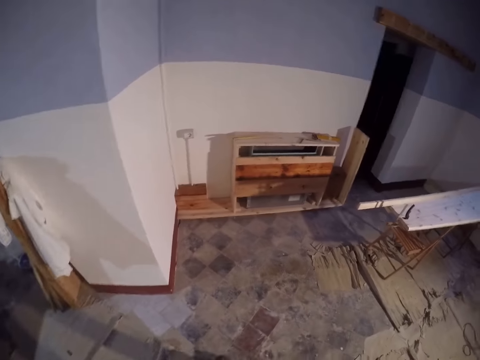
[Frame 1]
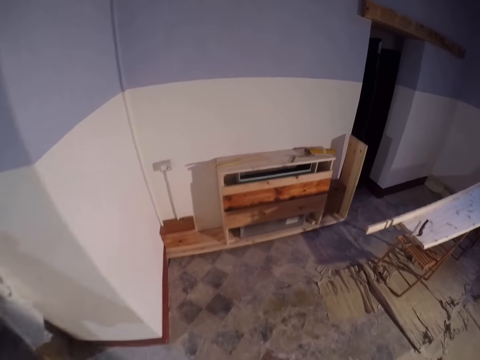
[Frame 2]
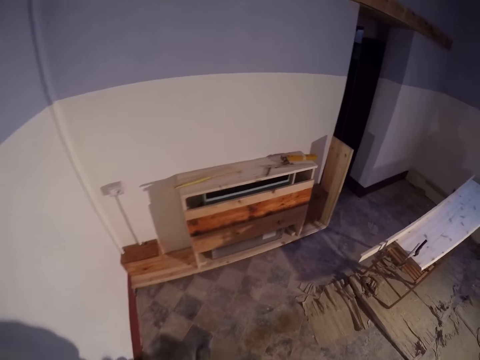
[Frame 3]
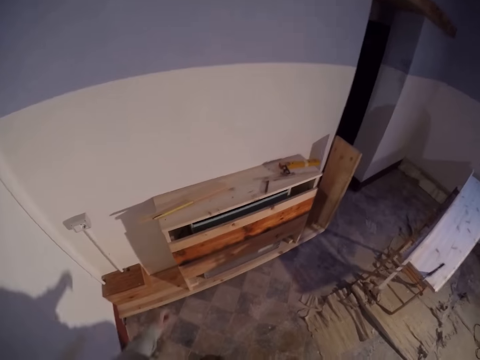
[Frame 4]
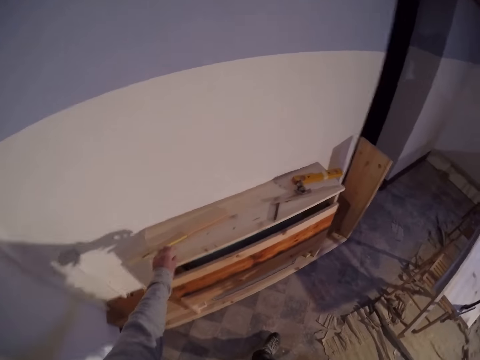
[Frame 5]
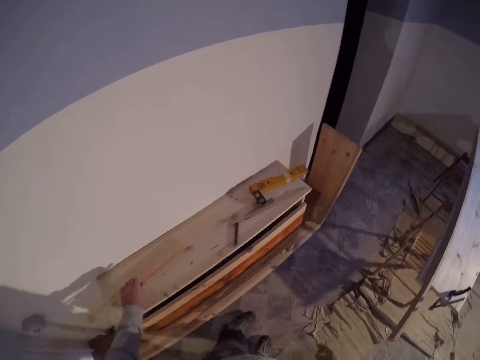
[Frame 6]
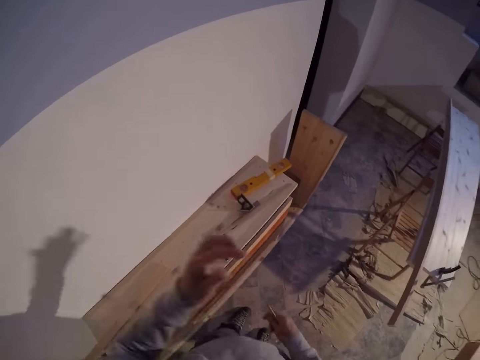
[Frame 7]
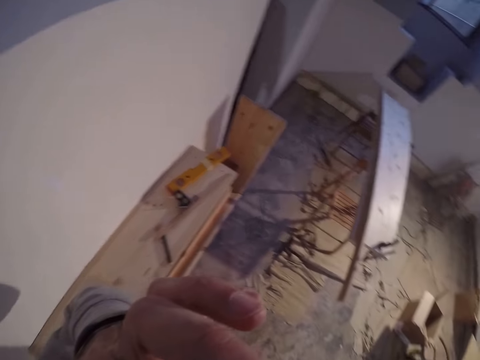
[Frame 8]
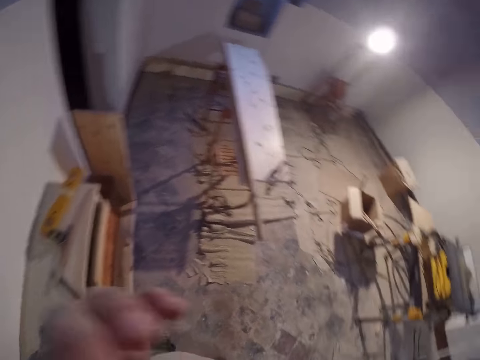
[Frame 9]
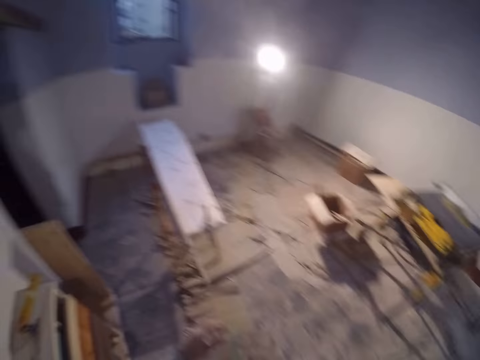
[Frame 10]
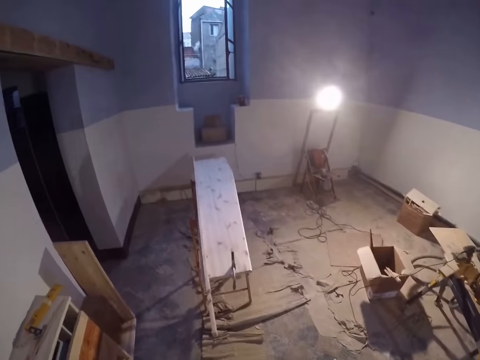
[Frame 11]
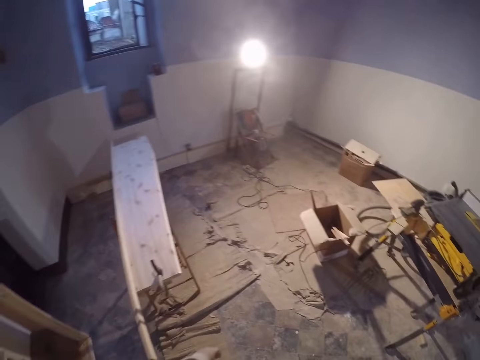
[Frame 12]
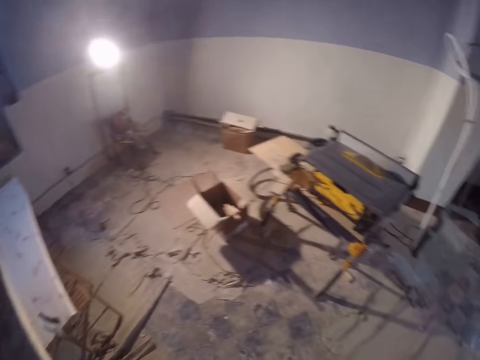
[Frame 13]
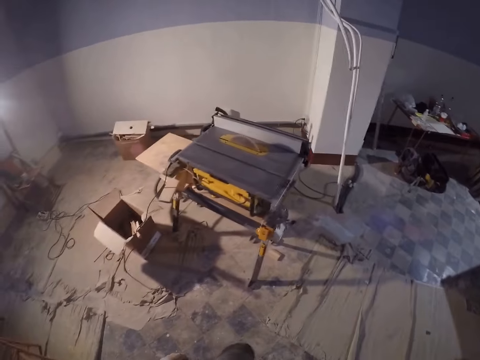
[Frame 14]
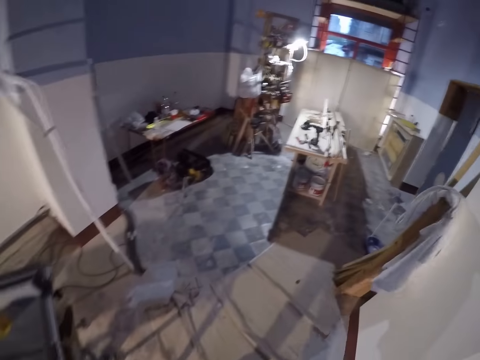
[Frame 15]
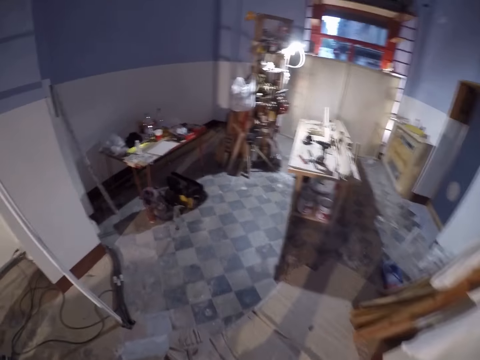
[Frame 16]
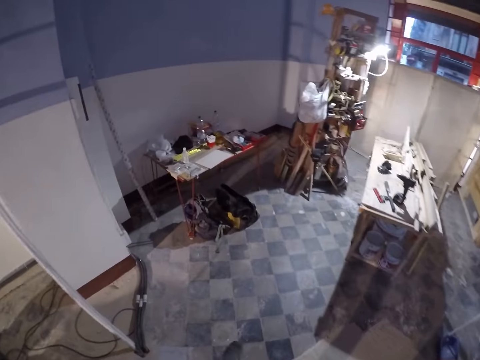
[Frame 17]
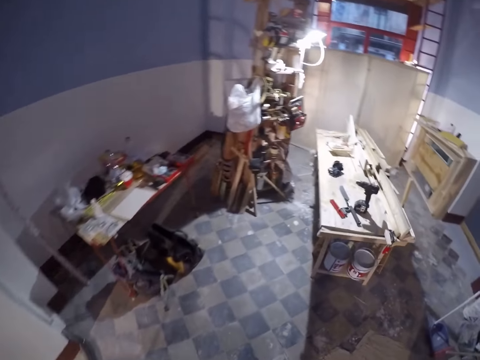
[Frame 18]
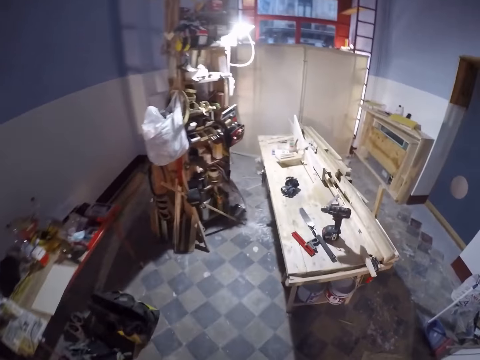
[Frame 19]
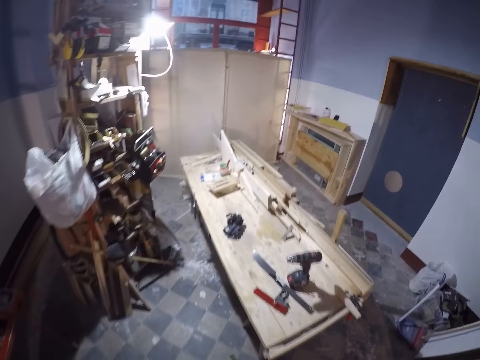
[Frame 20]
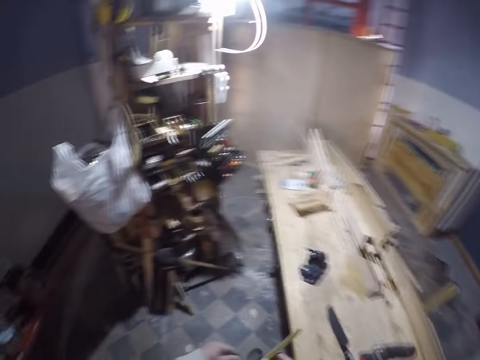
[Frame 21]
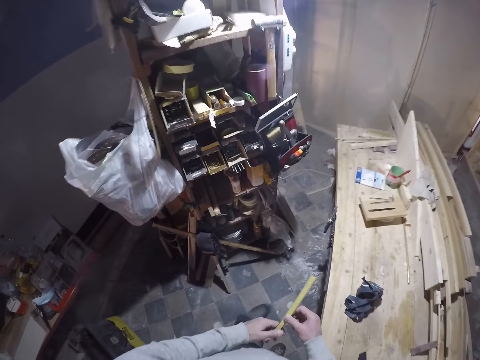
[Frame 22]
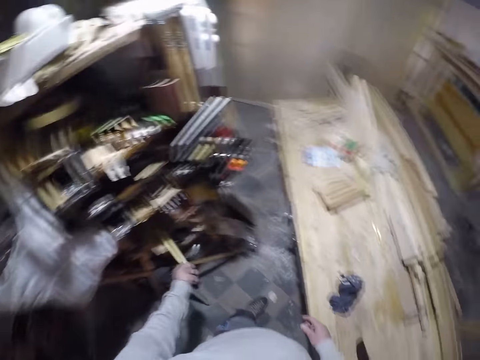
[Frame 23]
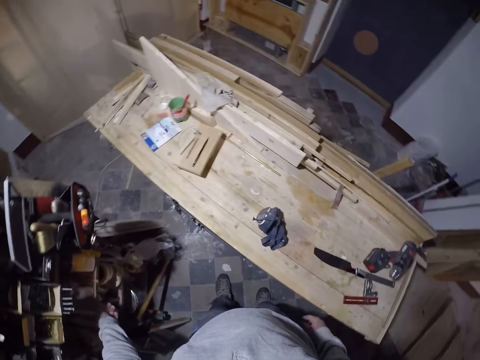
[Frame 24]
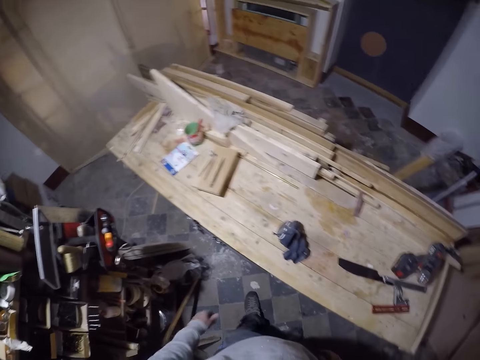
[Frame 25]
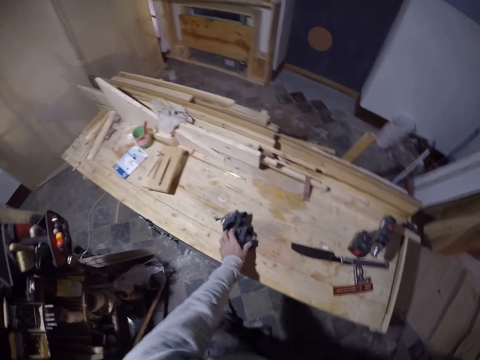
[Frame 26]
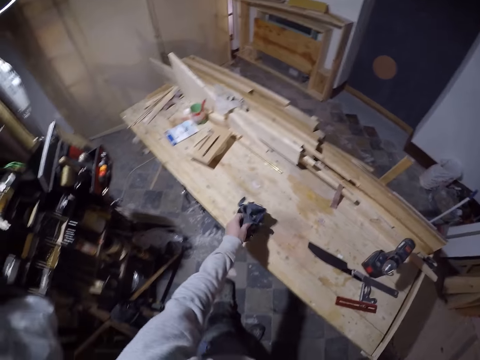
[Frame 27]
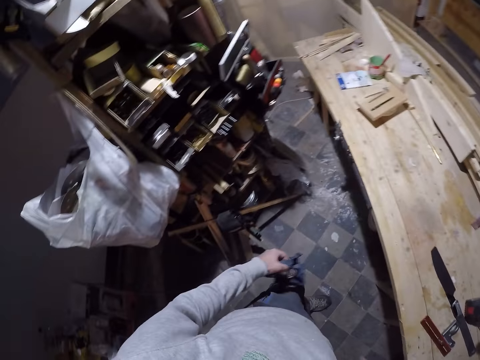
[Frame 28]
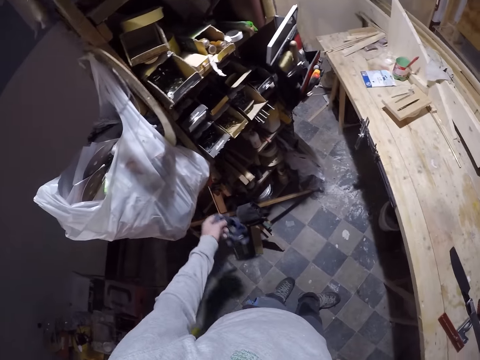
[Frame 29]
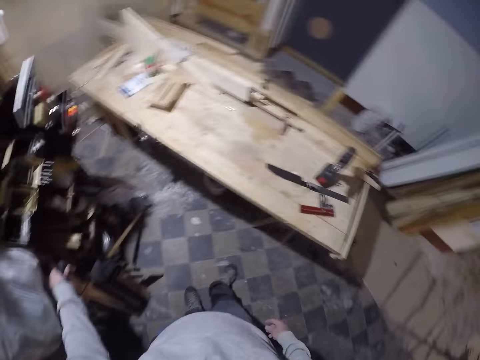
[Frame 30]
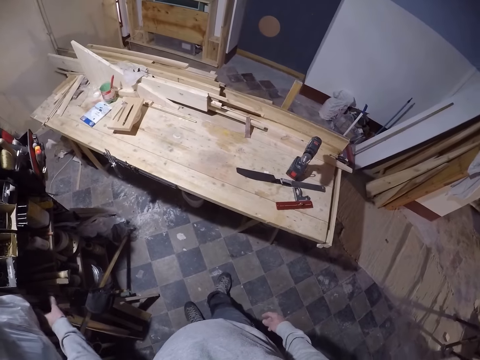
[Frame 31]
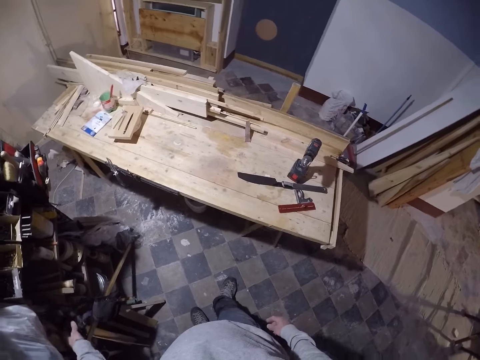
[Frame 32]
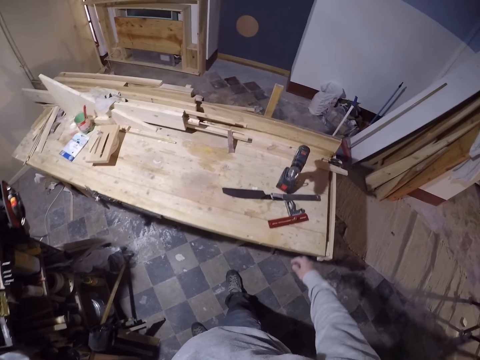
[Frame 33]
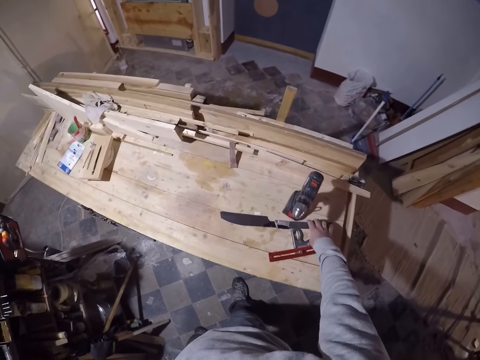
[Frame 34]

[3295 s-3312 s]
The camera wearer picks a pencil on the table with his left hand. He picks a measuring tape from the table. He moves the pencil in his left hand to his right hand. He touches his face with his left hand. He scratches his nose with his left hand. He stretches the measuring tape with both hands. He drops a ruler in his left hand in the drawer. He puts the measuring tape on the table. He picks a belt or cloth on the table with his left hand. He drops the belt in his left hand in the drawer.

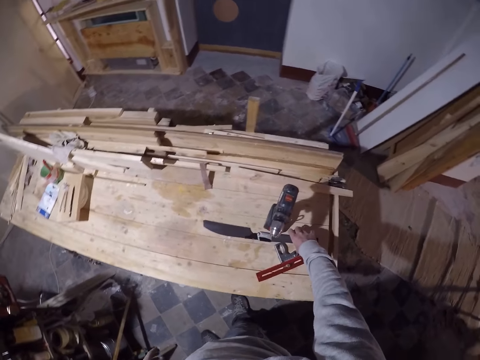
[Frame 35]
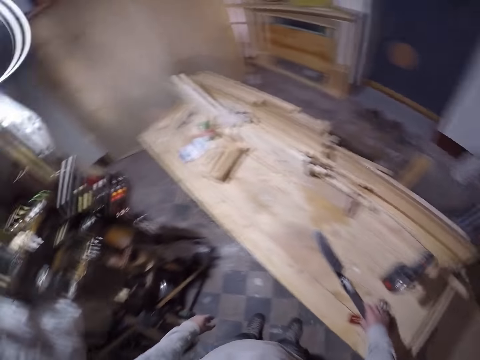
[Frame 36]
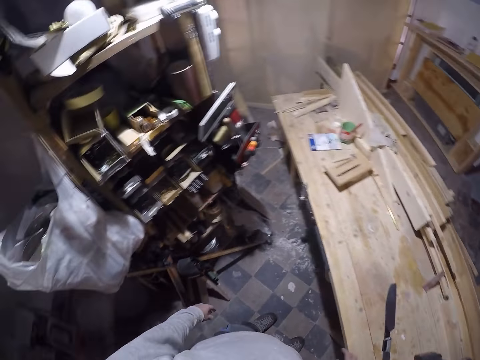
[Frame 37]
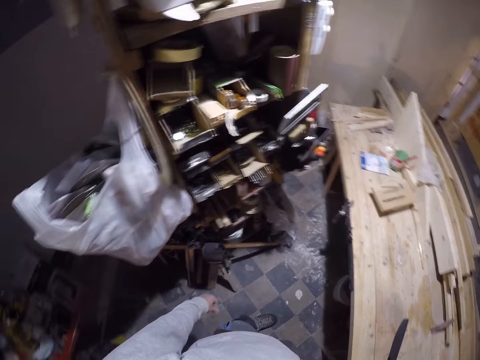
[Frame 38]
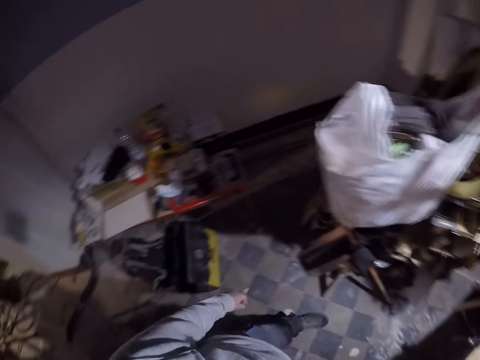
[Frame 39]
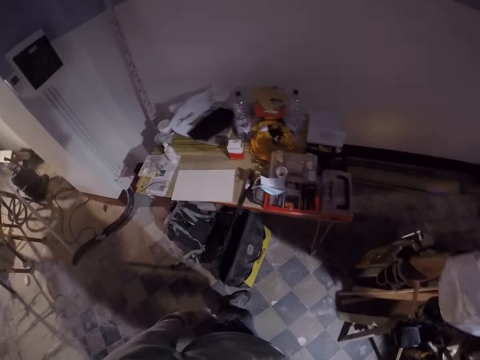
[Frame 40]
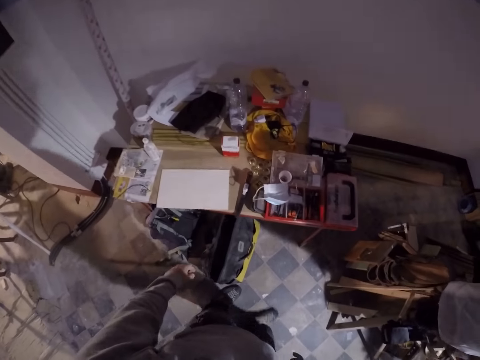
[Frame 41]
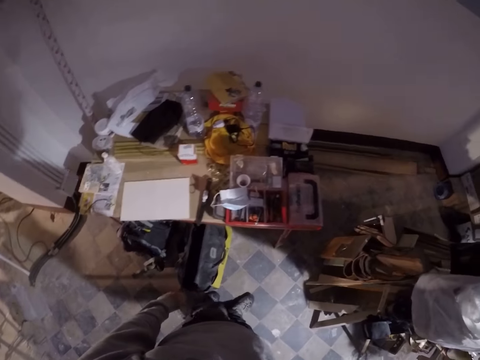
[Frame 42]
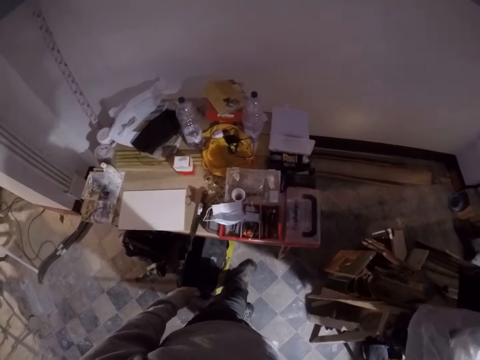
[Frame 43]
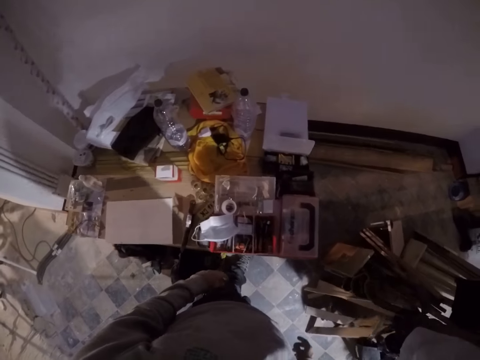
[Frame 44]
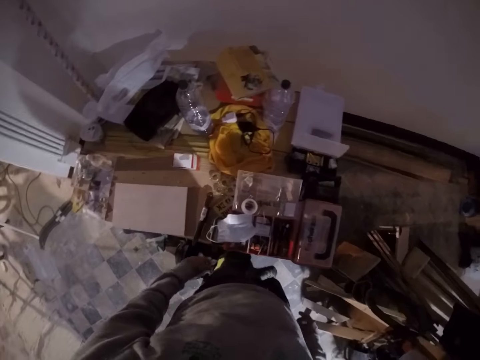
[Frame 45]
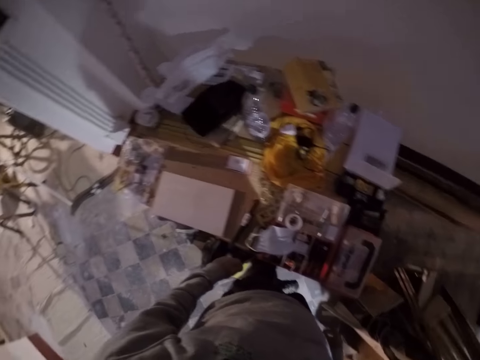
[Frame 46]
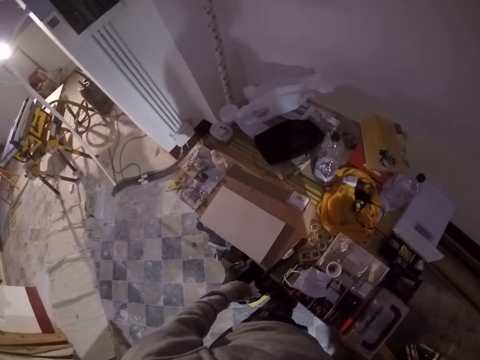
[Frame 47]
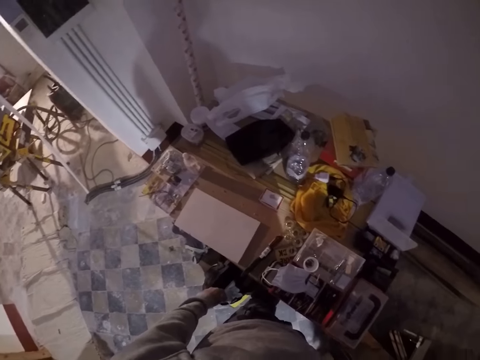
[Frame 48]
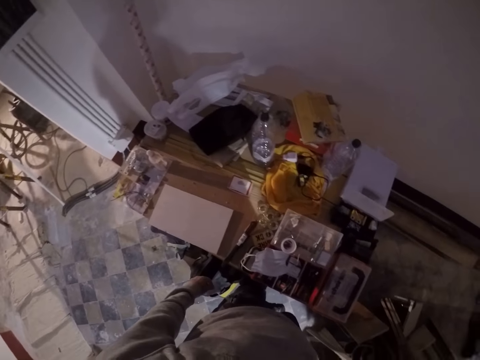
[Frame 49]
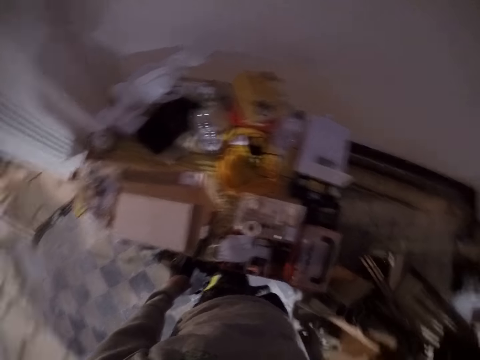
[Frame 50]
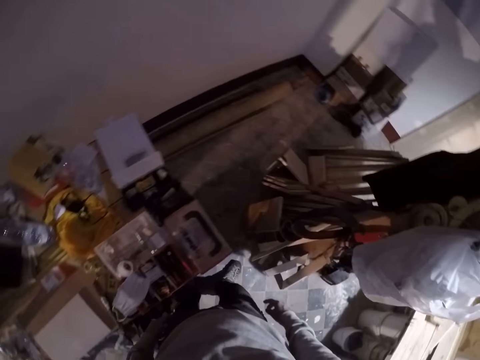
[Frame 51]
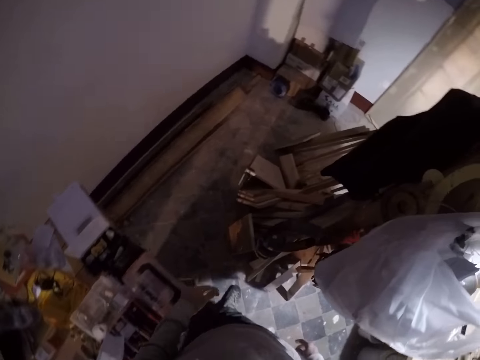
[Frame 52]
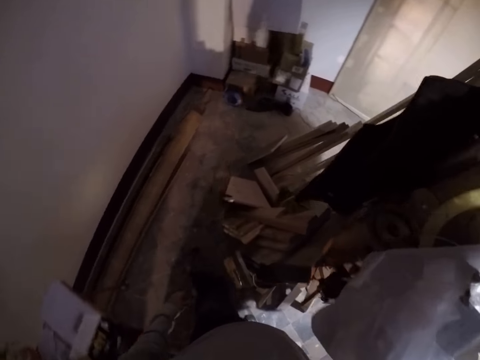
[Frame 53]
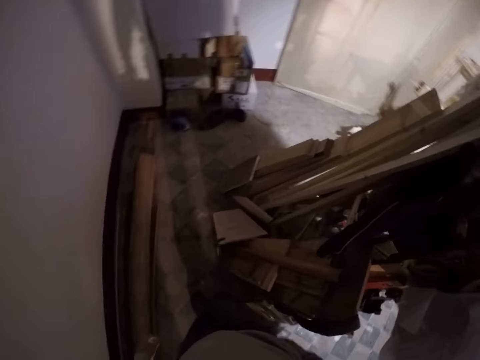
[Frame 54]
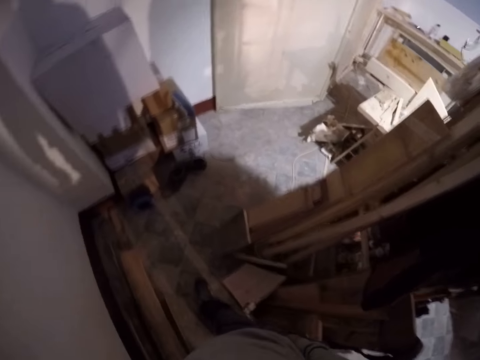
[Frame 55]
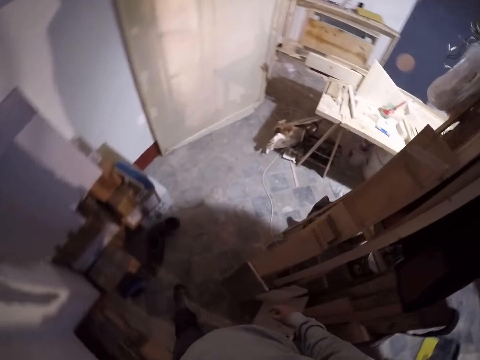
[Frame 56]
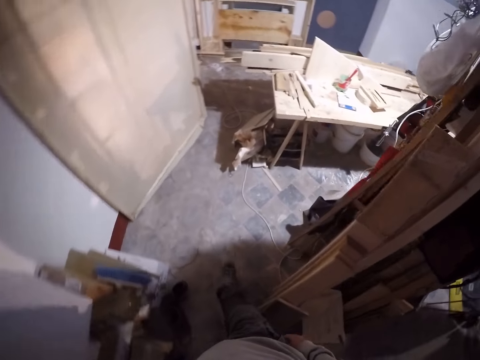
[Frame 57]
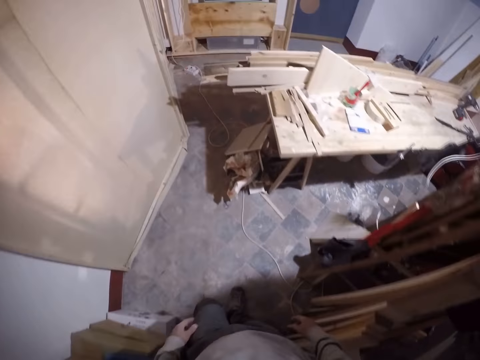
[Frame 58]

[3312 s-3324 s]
The camera wearer moves a knife on the table with his right hand. He picks a metal file on the table.
